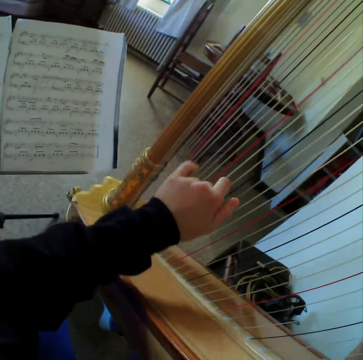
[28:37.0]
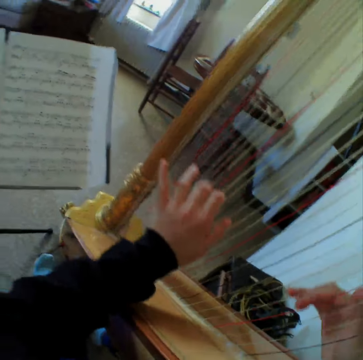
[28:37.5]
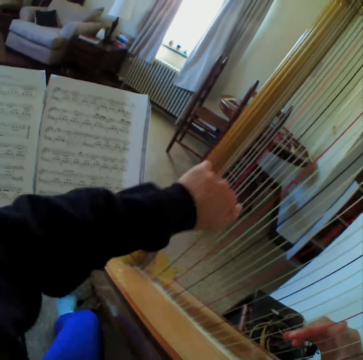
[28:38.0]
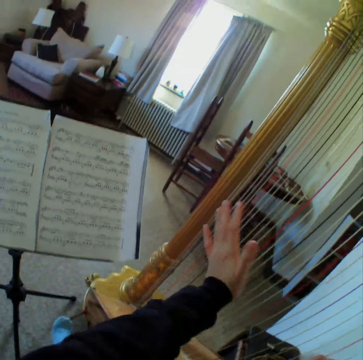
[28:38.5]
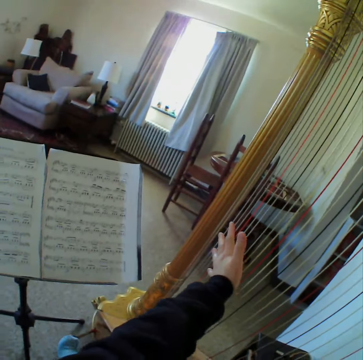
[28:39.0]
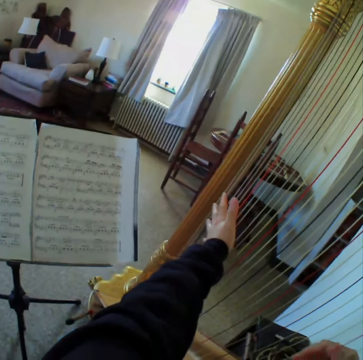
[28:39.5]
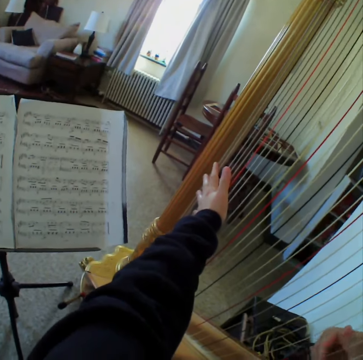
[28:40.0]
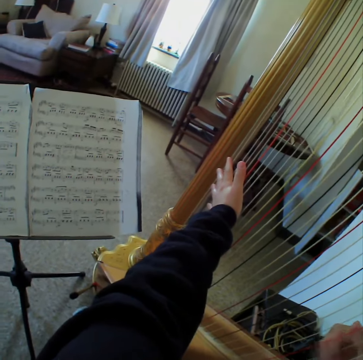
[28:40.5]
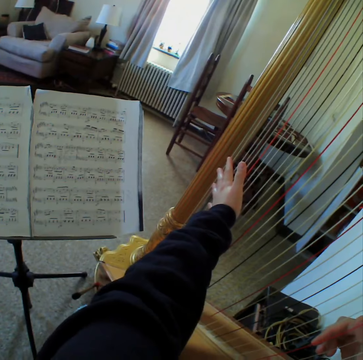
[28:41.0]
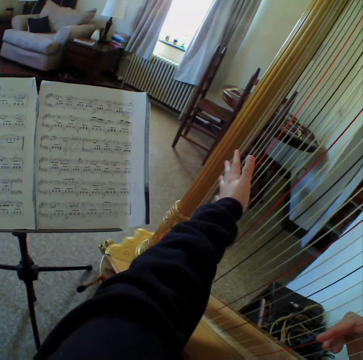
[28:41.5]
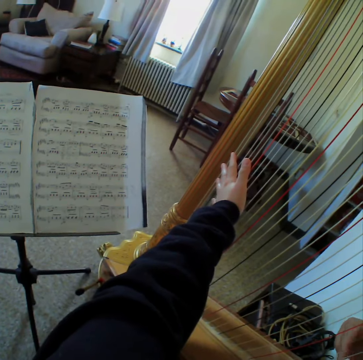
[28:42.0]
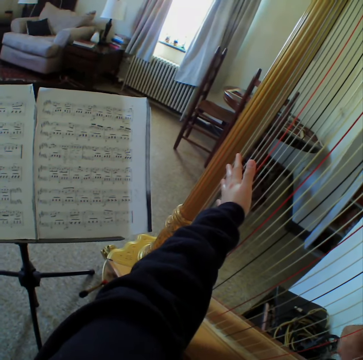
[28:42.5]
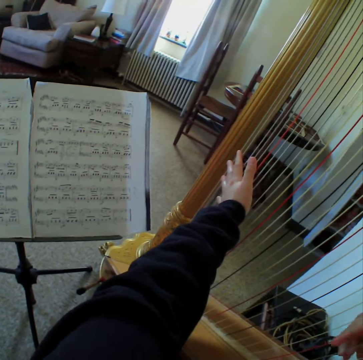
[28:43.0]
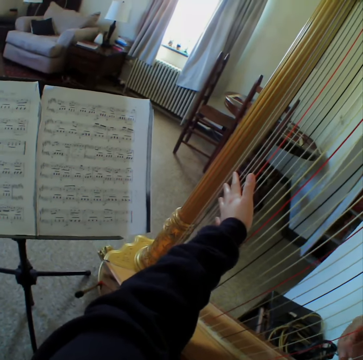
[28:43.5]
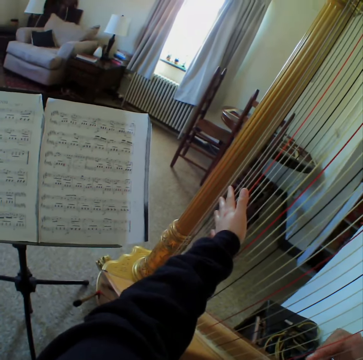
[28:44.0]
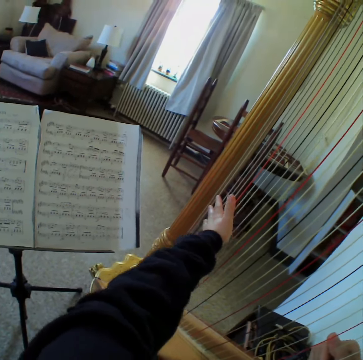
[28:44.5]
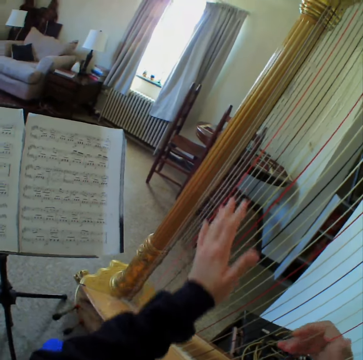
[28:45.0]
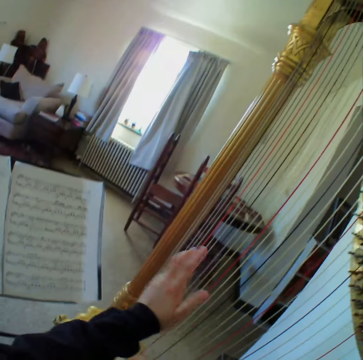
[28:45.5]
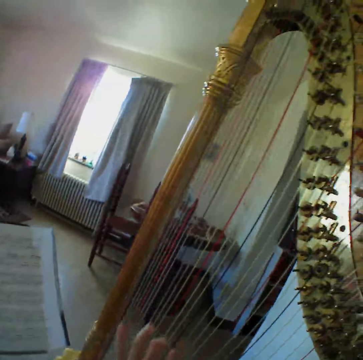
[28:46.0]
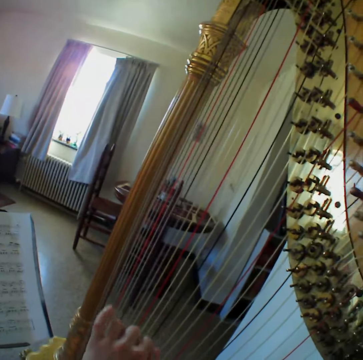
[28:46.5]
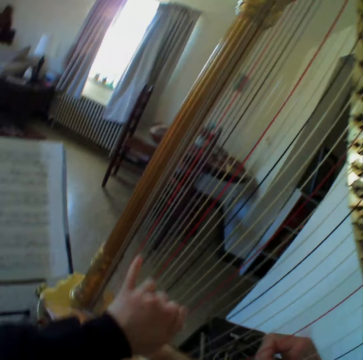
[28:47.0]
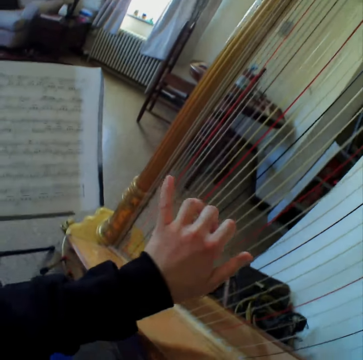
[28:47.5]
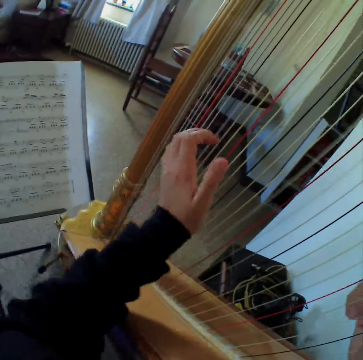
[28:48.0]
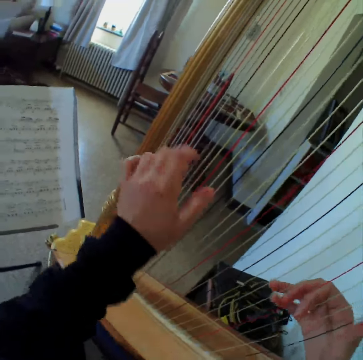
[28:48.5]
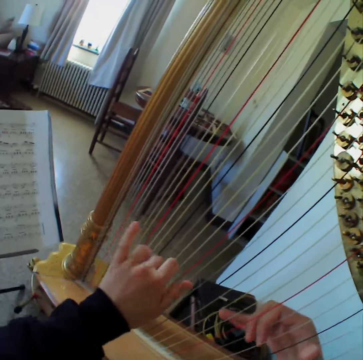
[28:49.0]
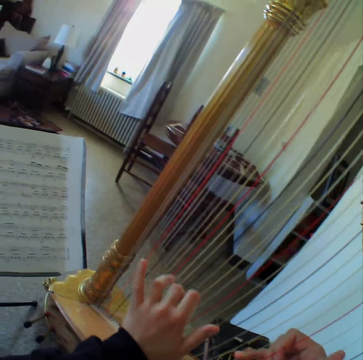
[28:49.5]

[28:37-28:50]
The camera wearer reads the music paper. They play the guitar.

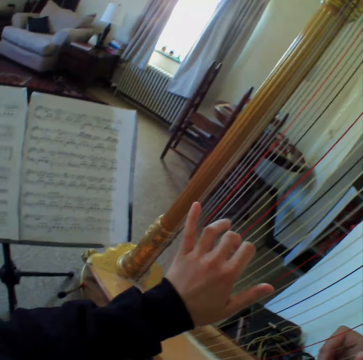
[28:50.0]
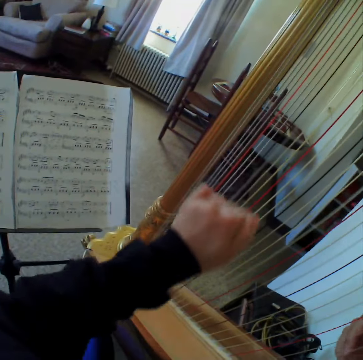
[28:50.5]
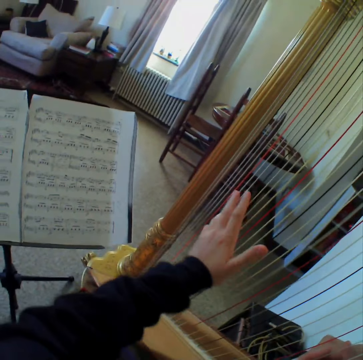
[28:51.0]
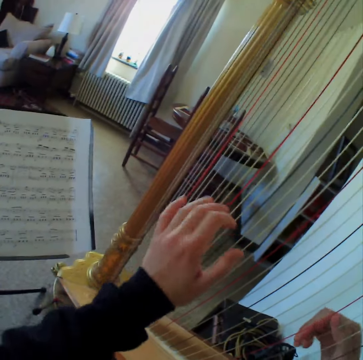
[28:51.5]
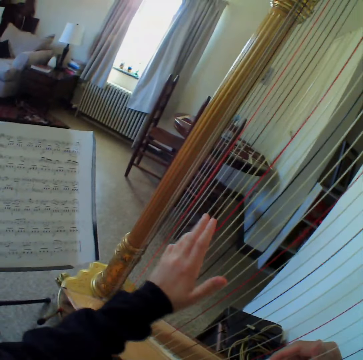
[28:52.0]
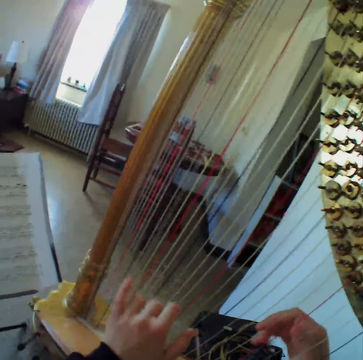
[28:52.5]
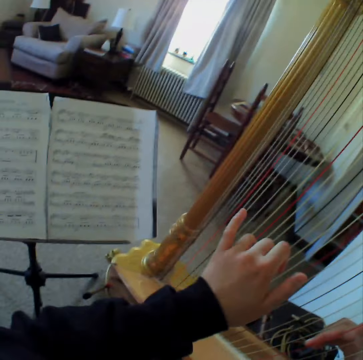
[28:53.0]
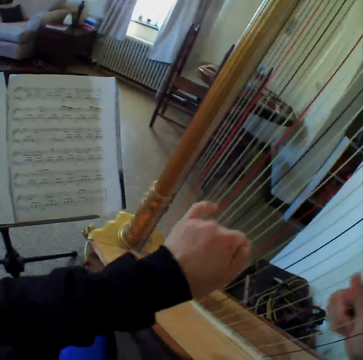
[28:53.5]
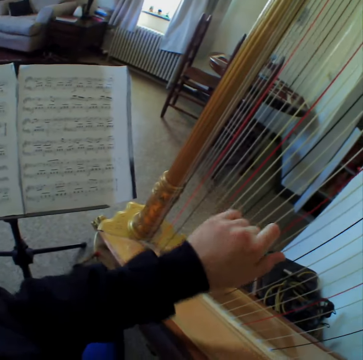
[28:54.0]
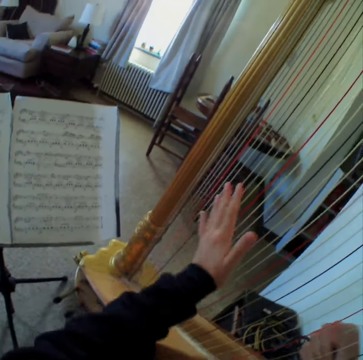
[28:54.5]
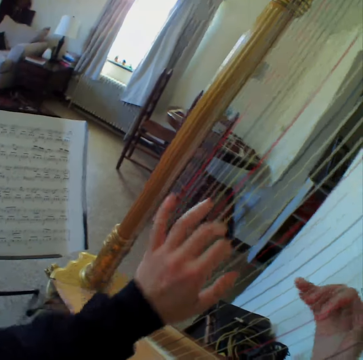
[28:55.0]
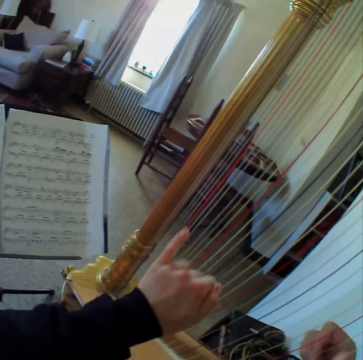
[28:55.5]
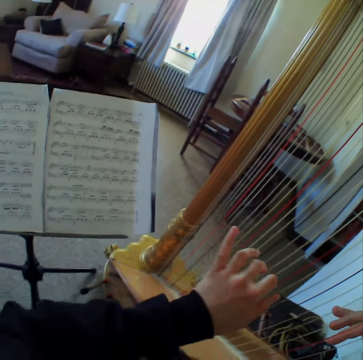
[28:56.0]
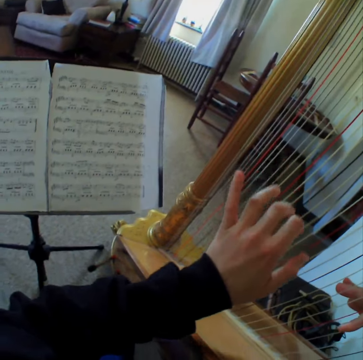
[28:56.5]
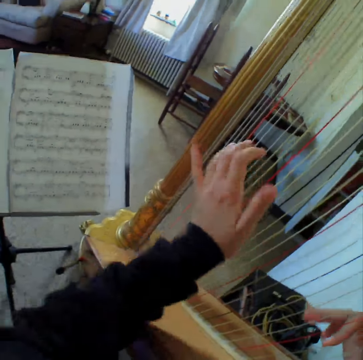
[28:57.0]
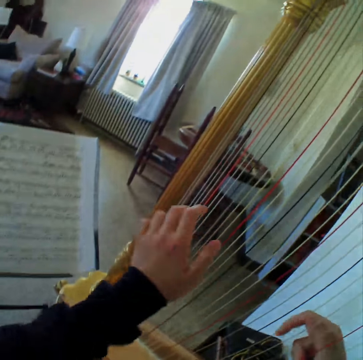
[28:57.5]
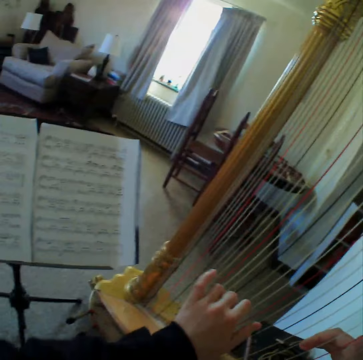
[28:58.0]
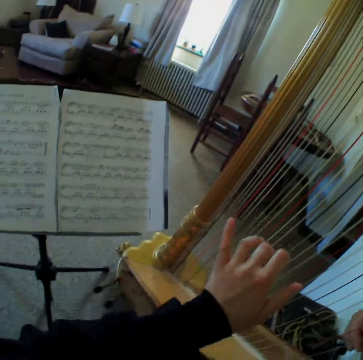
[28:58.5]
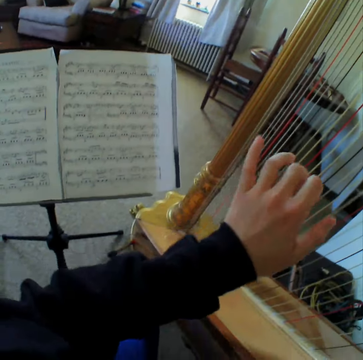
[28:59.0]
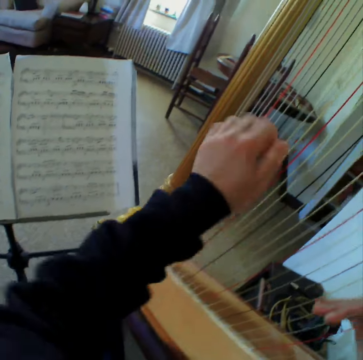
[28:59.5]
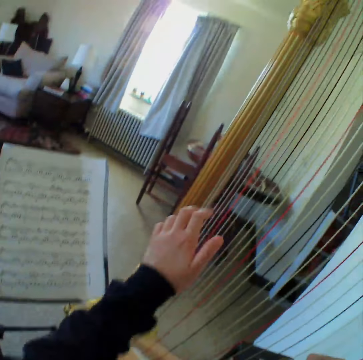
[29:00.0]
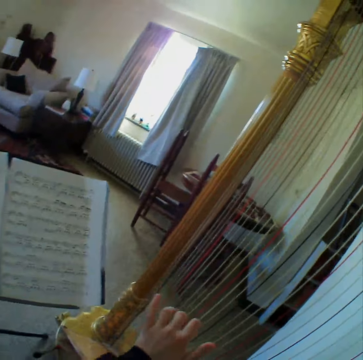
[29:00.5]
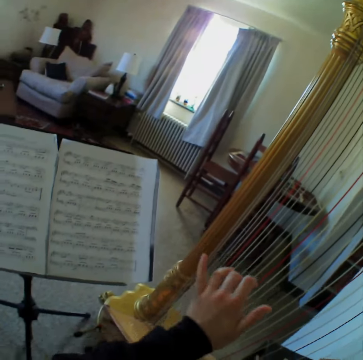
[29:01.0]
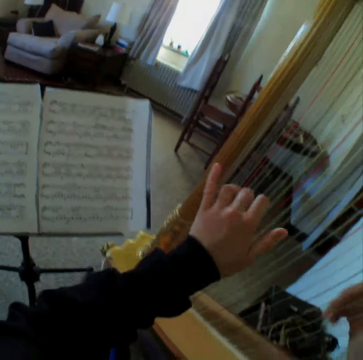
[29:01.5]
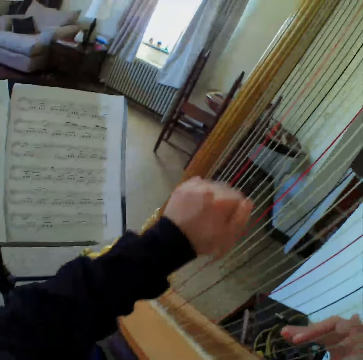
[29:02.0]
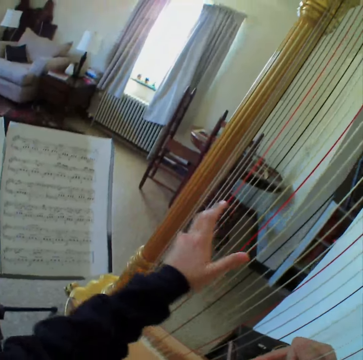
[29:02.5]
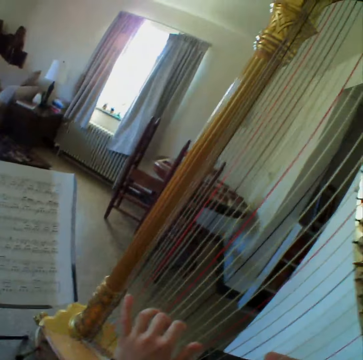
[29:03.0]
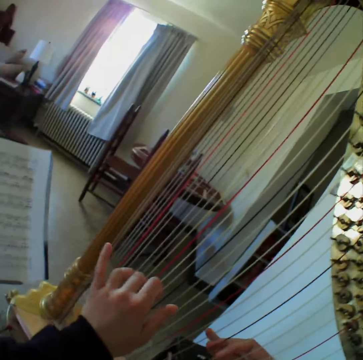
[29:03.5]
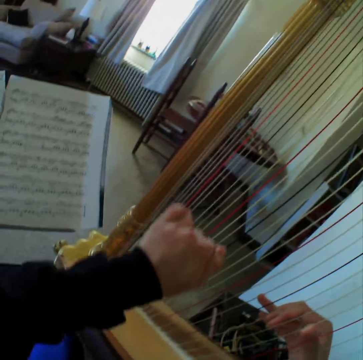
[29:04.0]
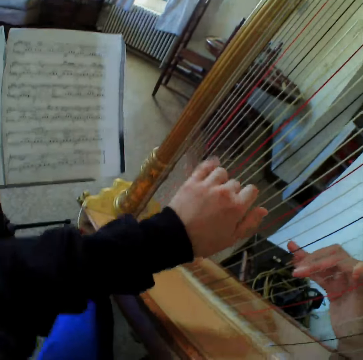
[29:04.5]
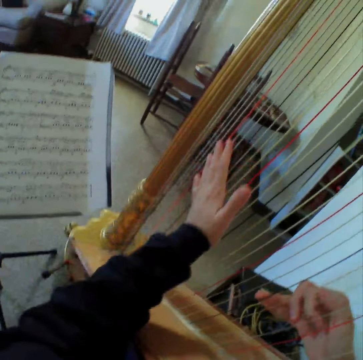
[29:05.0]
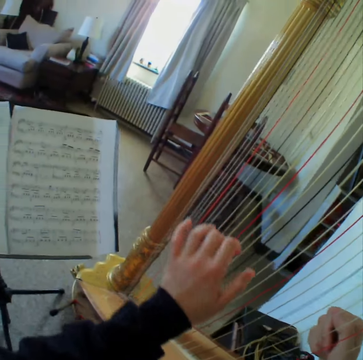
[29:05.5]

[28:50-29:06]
The camera wearer looks at the music paper. They play the guitar. They read the music paper. They play the guitar.

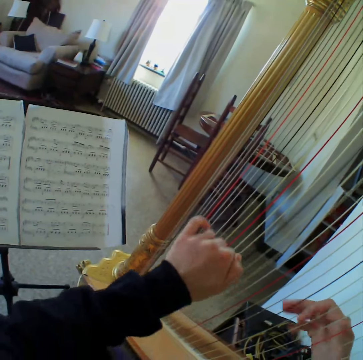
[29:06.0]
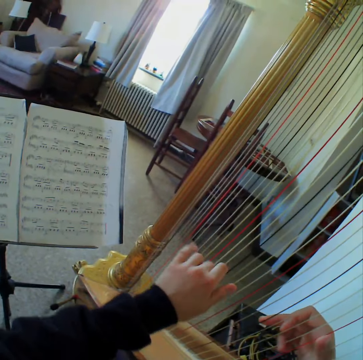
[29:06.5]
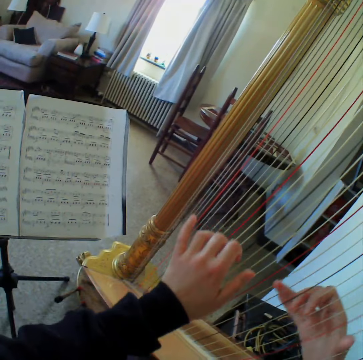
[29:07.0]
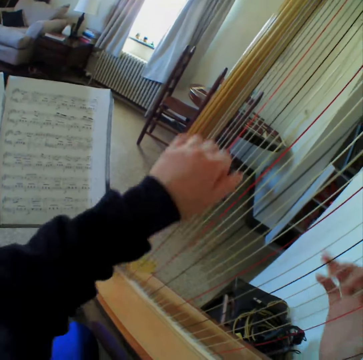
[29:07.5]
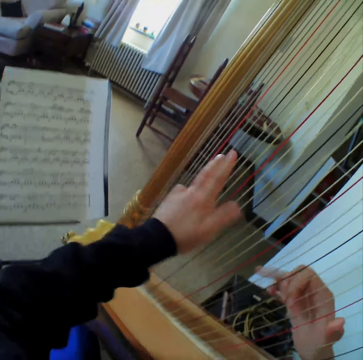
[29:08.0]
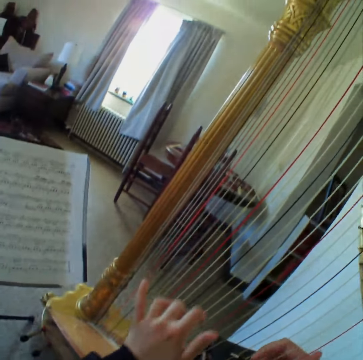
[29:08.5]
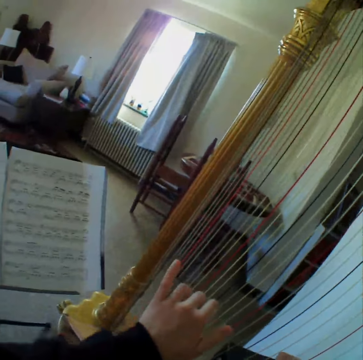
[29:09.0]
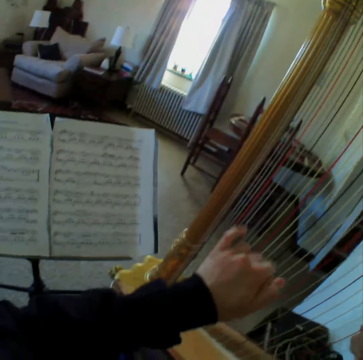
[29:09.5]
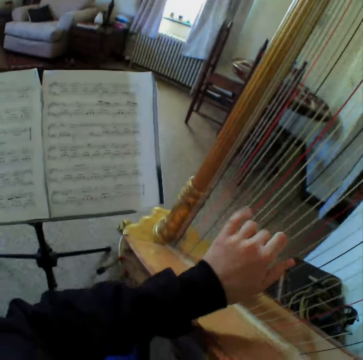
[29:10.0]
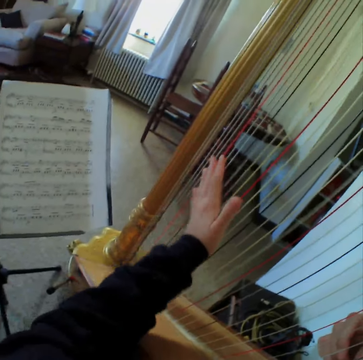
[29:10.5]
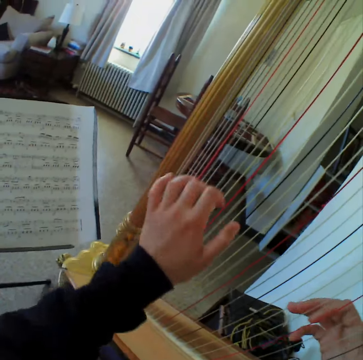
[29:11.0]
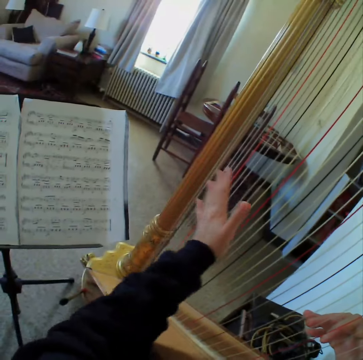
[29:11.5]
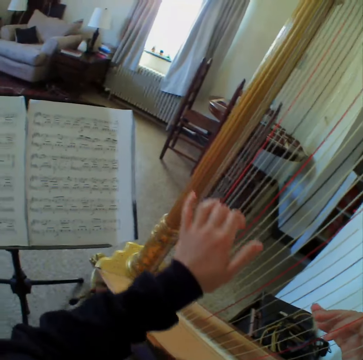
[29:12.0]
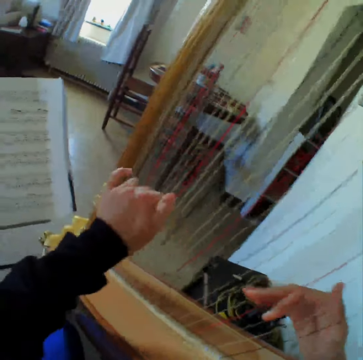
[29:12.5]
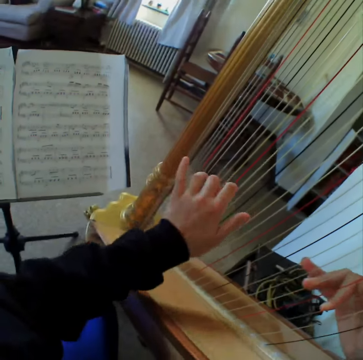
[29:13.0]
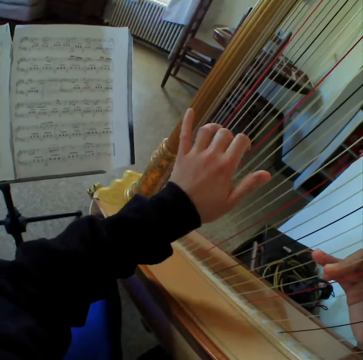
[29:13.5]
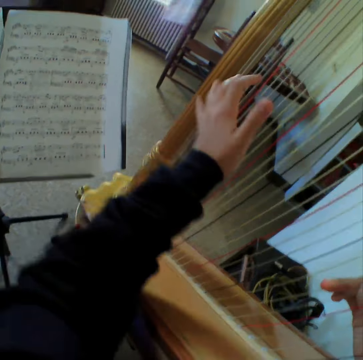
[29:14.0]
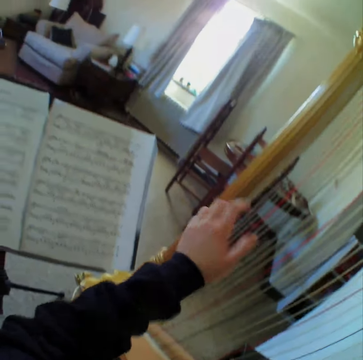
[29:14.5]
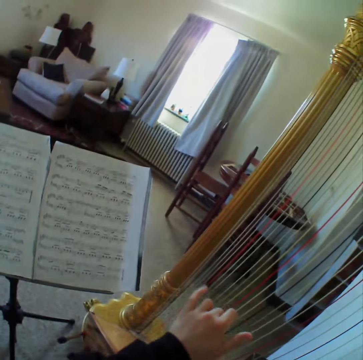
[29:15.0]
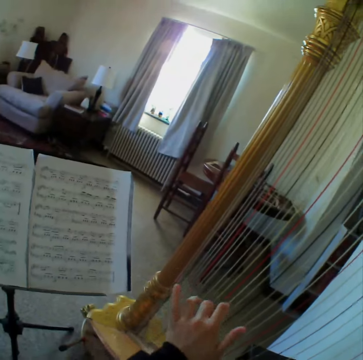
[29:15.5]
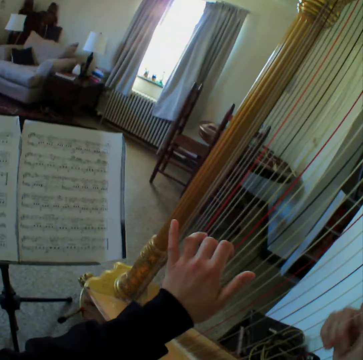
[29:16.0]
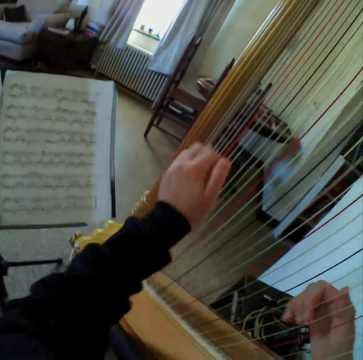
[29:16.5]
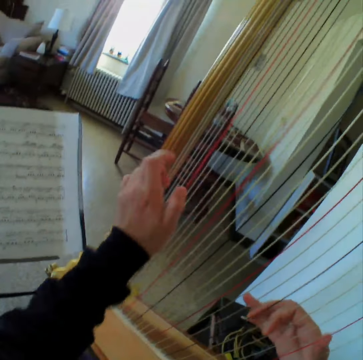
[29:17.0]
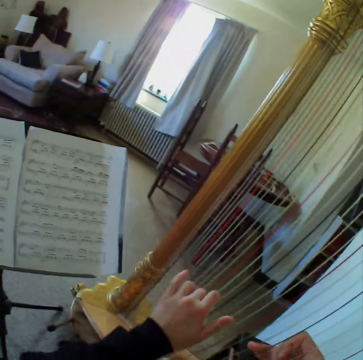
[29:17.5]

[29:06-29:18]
The camera wearer reads the music paper. They play the guitar. They read the music paper. They play the guitar.
